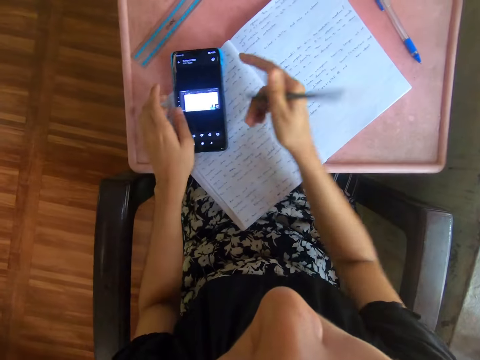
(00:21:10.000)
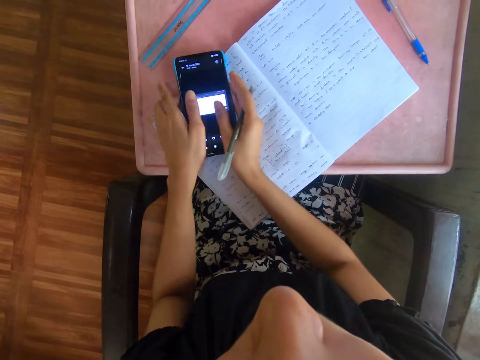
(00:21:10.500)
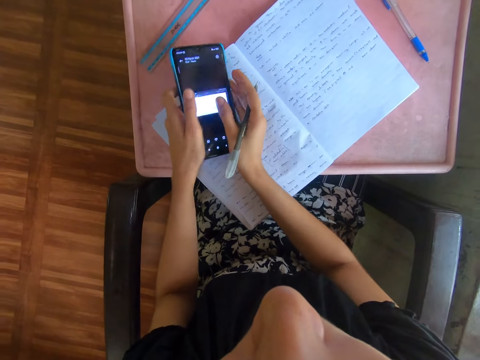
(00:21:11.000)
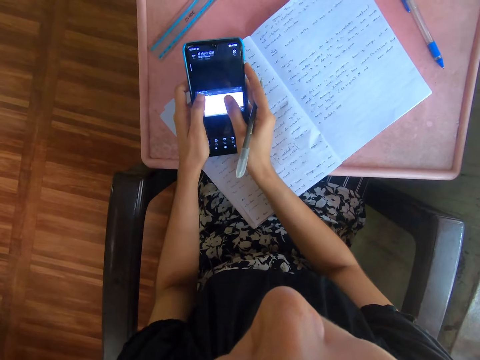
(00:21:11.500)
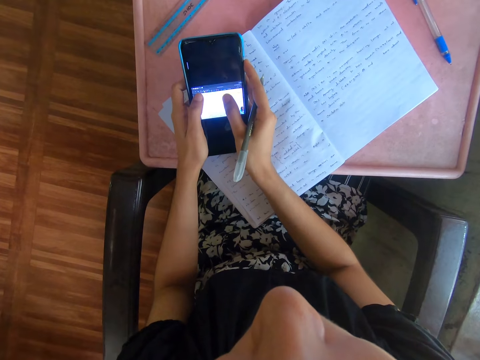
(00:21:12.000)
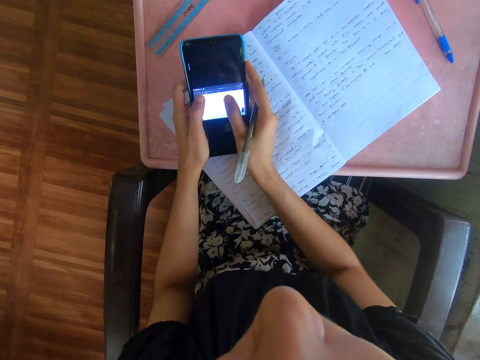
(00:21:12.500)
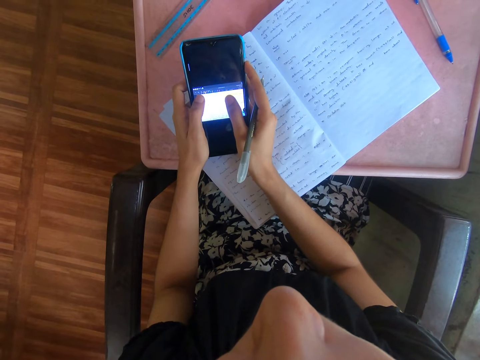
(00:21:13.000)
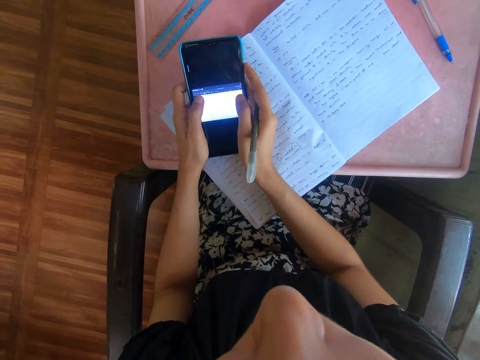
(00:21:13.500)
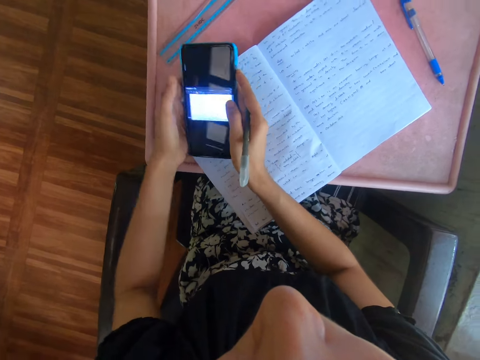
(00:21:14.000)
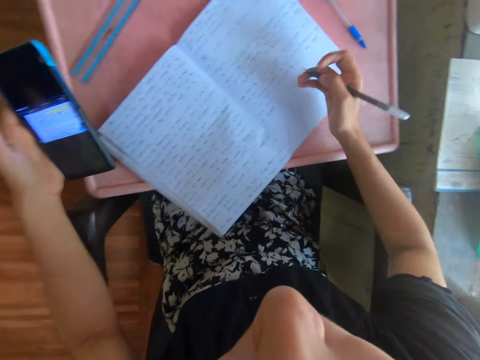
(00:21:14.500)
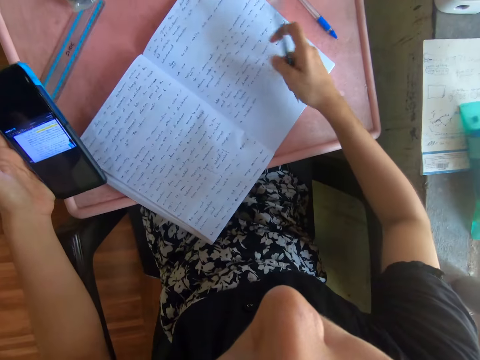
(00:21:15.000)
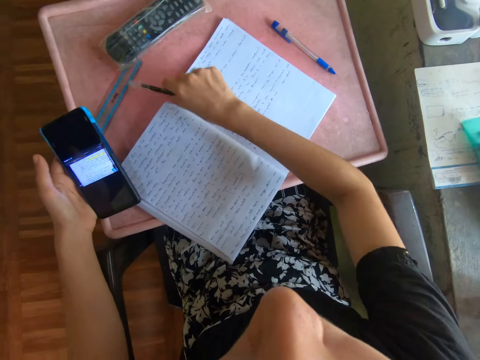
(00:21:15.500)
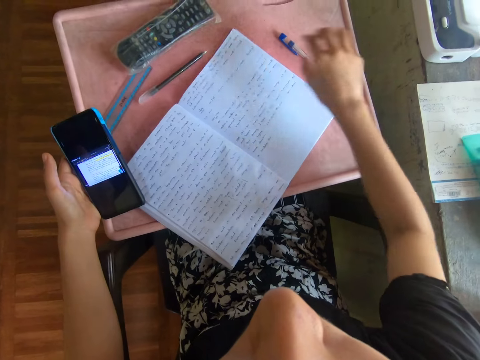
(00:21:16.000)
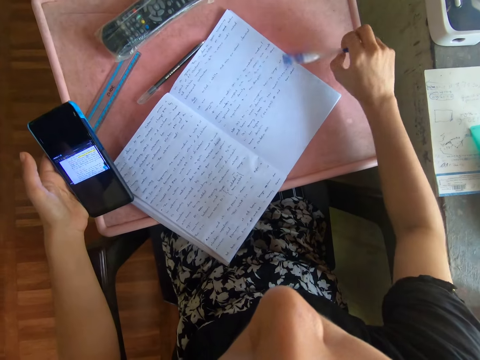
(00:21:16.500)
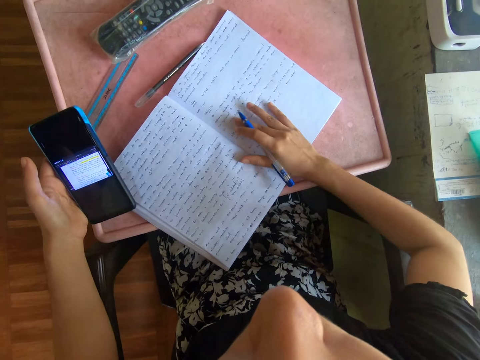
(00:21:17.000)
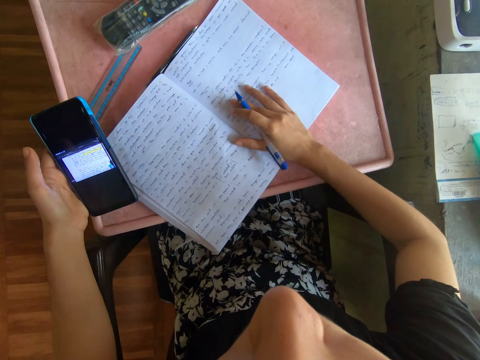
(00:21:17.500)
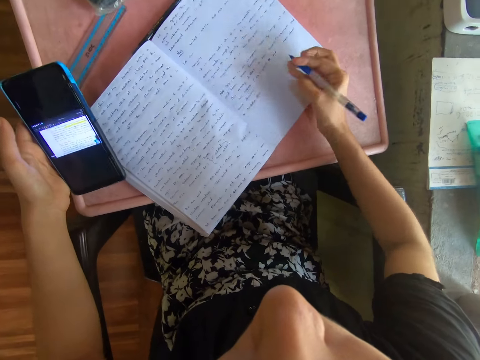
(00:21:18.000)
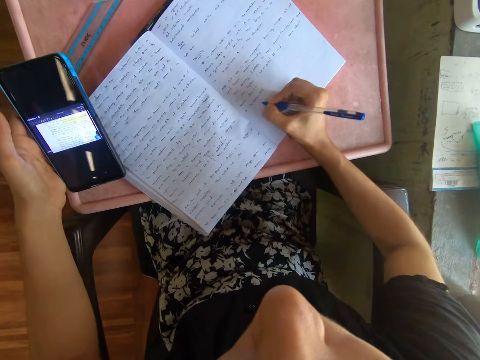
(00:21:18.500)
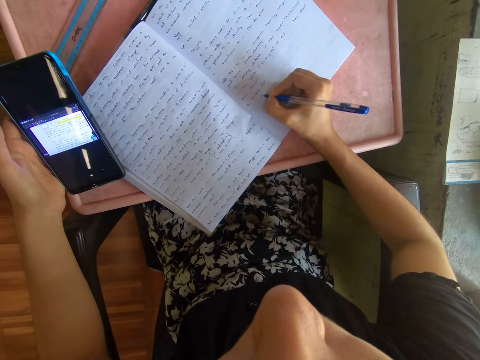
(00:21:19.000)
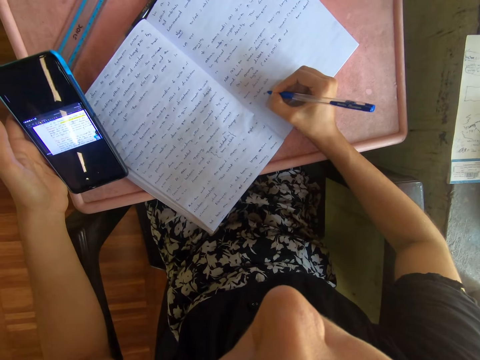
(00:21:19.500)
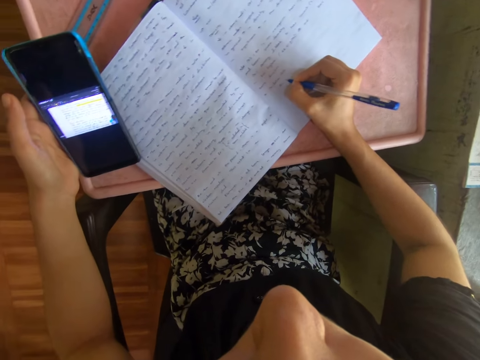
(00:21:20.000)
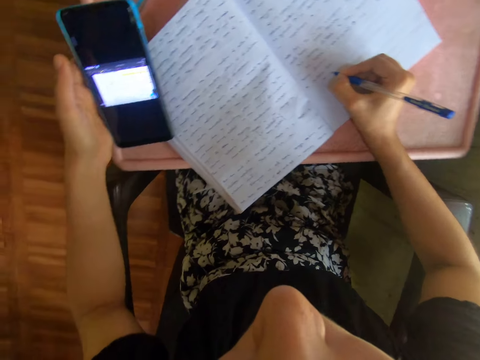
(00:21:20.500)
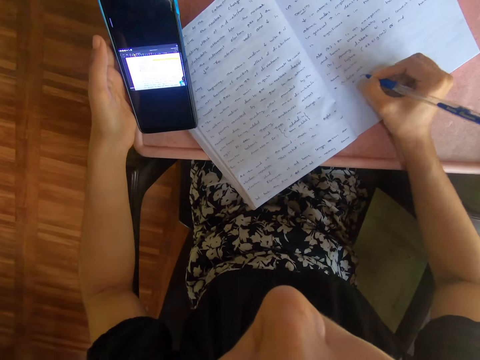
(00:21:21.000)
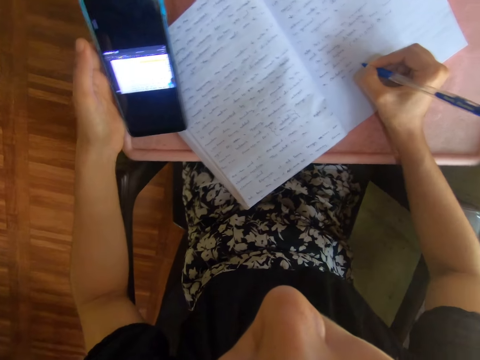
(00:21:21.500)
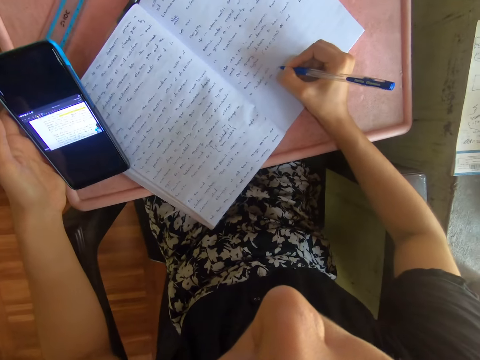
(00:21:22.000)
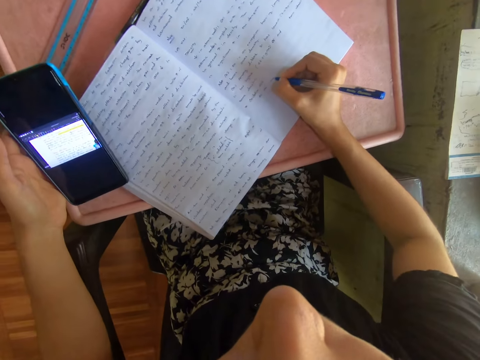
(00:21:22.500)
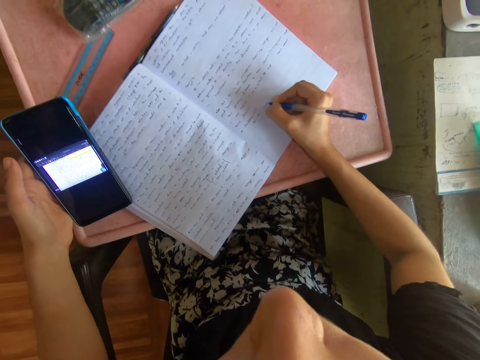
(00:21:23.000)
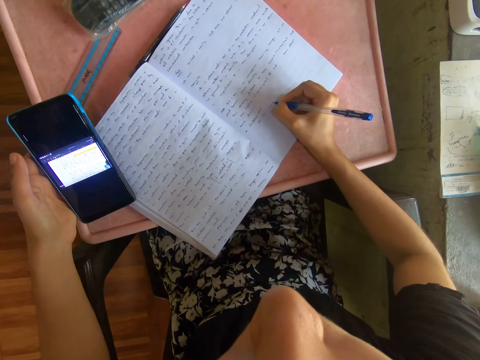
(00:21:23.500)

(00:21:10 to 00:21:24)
The camera wearer holds the phone with both hands. They operate the phone. They drop a pen on the table. They pick up the pen. They move the book. They write on the book.

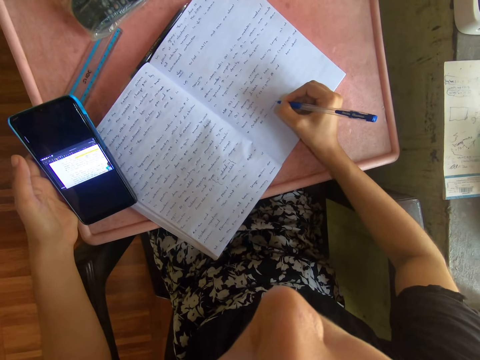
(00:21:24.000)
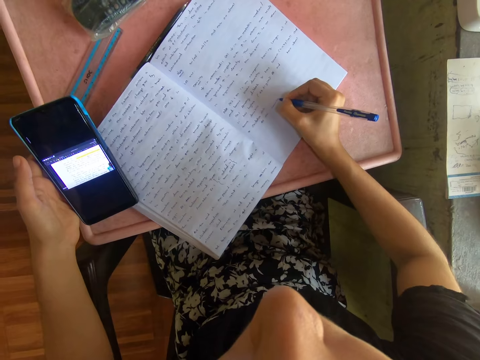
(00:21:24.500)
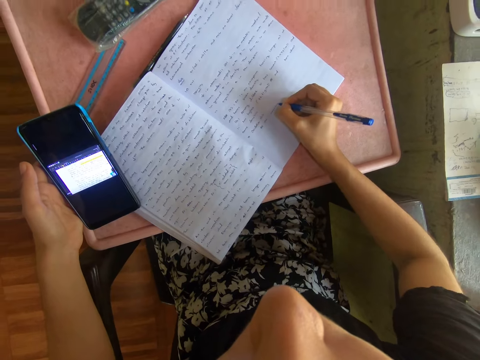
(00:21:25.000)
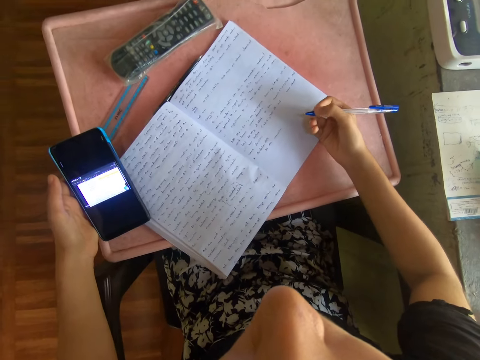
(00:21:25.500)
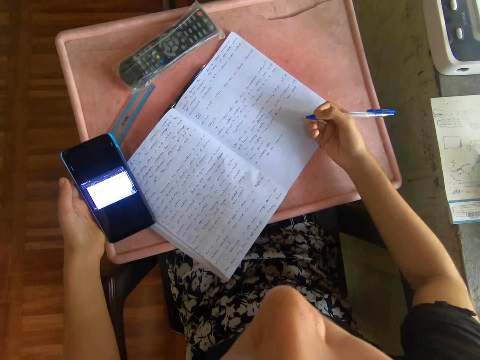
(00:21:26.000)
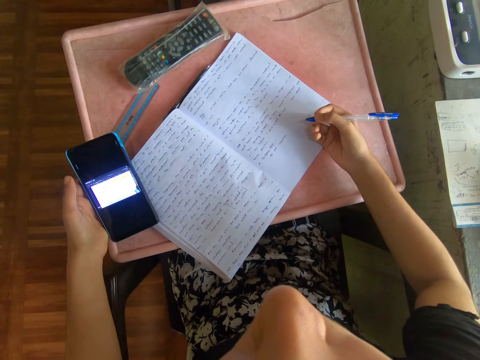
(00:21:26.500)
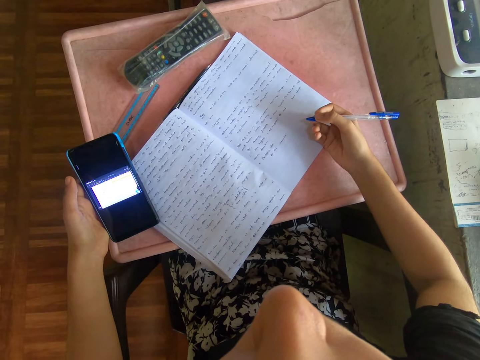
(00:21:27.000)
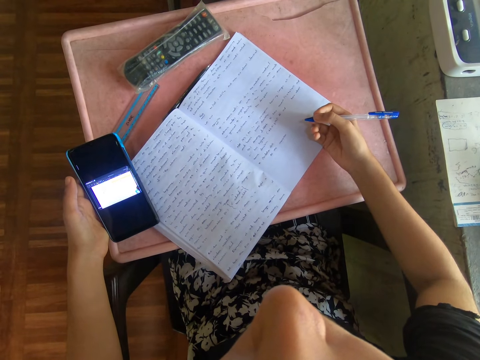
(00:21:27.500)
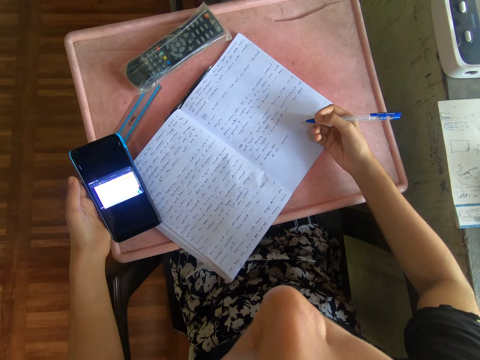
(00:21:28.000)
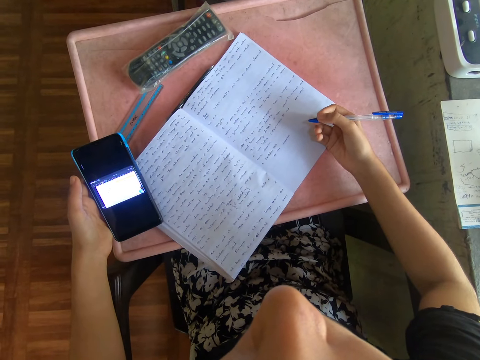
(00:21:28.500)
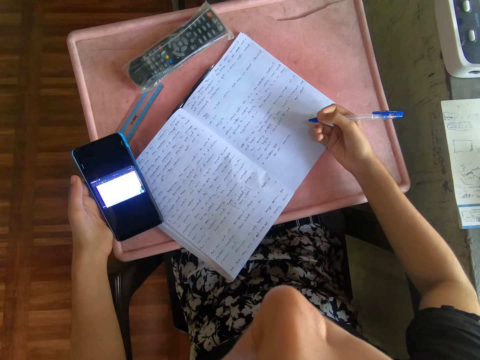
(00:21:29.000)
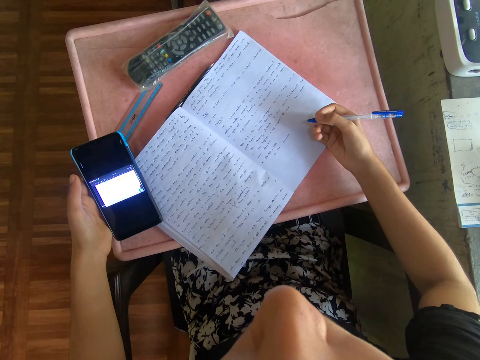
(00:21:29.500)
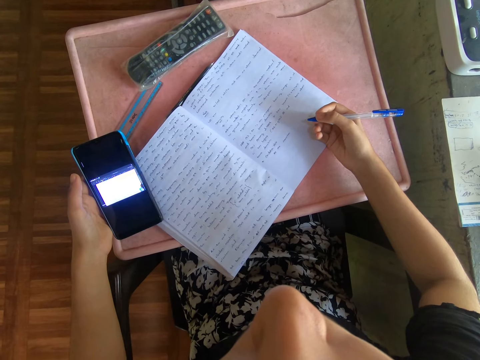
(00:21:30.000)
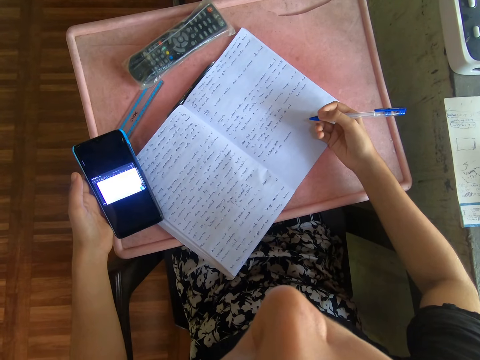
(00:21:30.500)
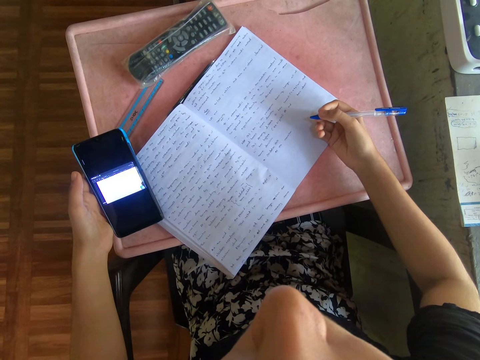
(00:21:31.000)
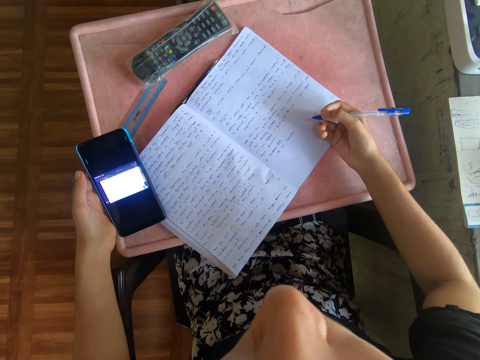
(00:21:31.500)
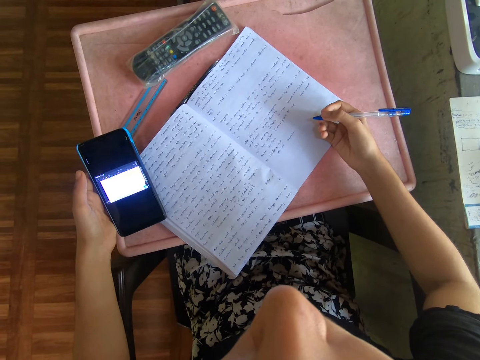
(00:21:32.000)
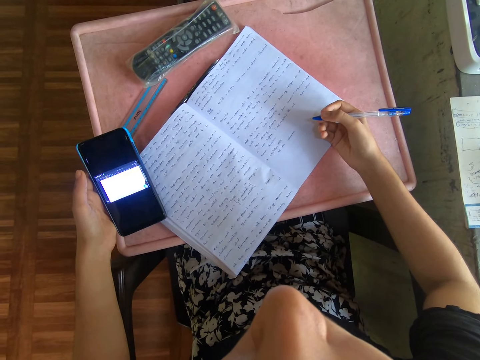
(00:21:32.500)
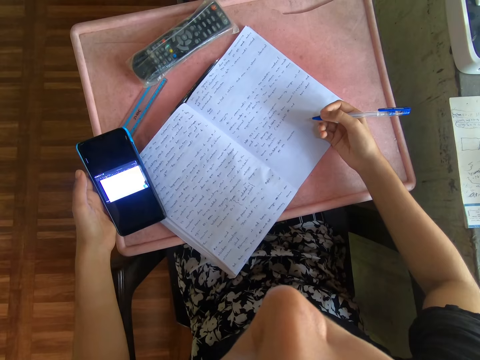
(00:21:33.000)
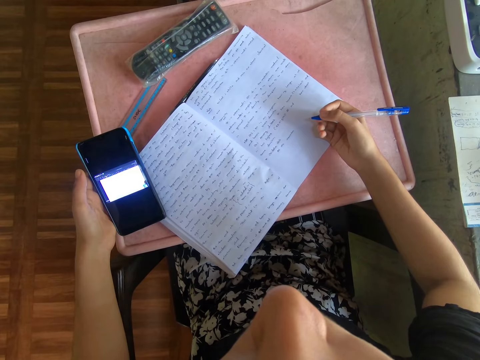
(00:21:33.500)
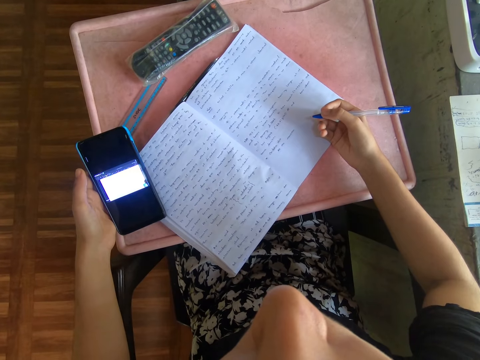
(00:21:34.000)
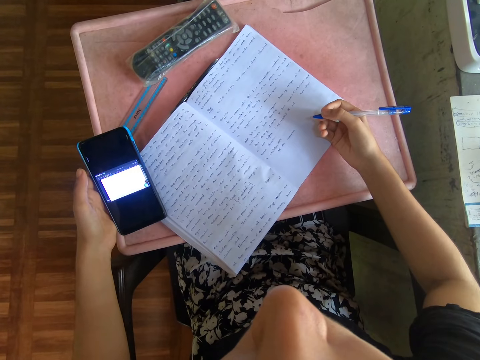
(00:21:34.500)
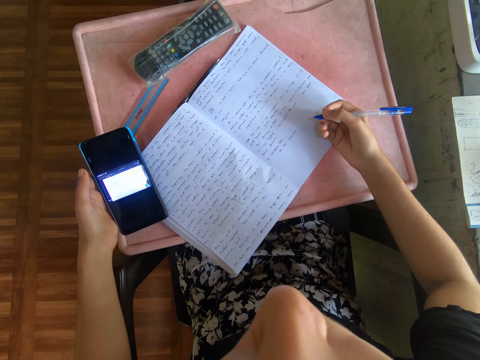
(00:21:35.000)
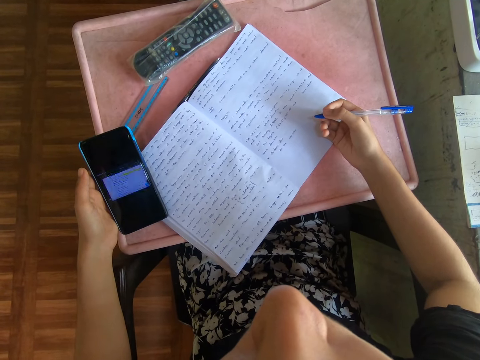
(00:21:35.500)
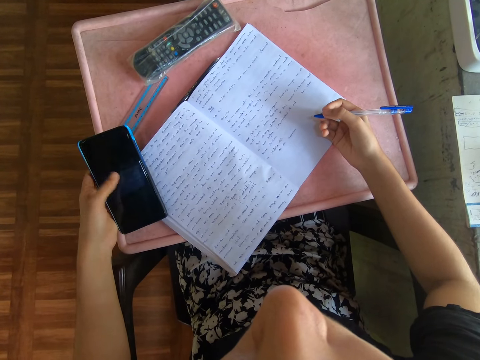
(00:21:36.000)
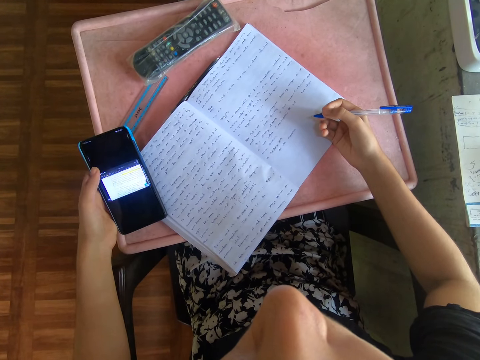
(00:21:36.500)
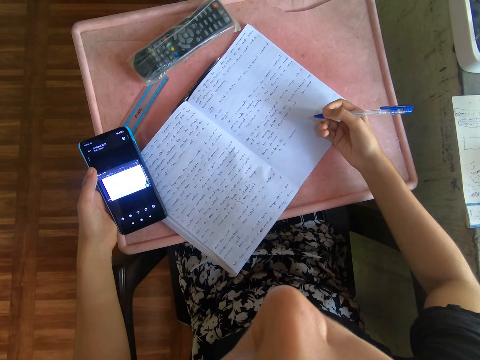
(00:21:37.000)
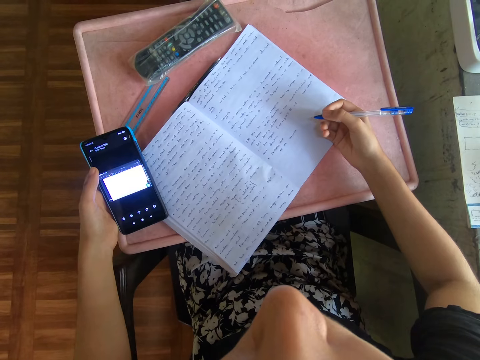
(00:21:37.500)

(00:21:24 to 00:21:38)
The camera wearer looks at the phone. They operate the phone. They look at the phone.
